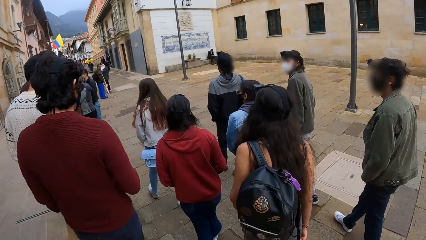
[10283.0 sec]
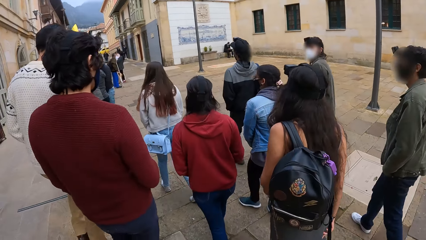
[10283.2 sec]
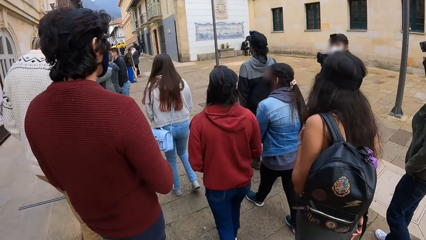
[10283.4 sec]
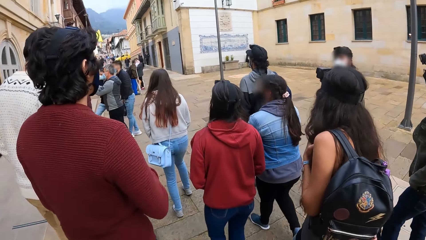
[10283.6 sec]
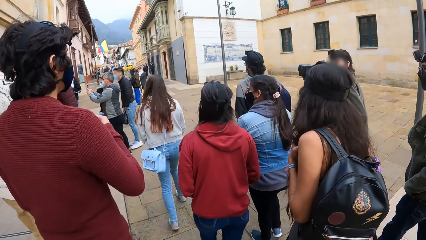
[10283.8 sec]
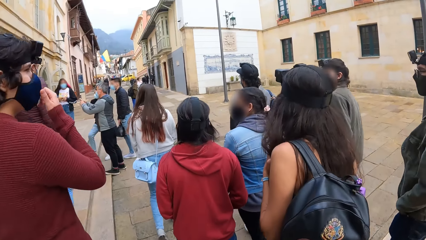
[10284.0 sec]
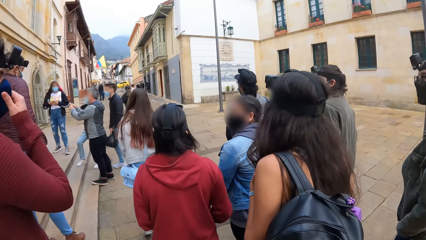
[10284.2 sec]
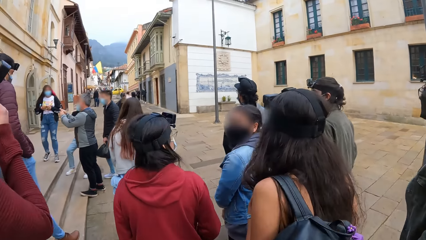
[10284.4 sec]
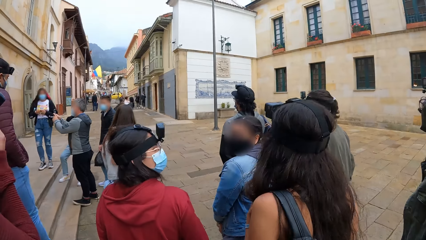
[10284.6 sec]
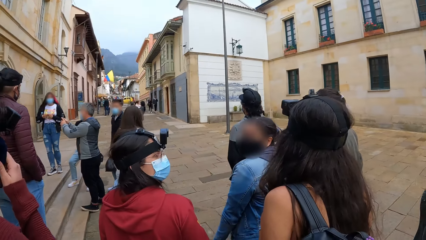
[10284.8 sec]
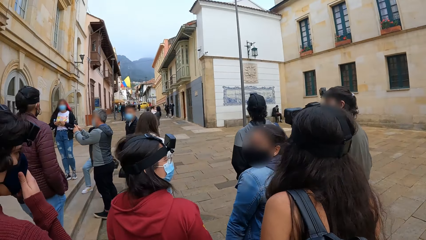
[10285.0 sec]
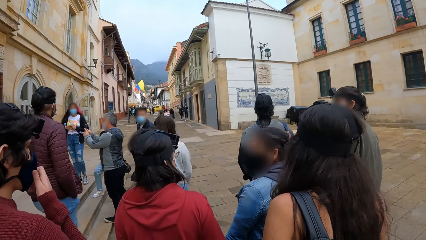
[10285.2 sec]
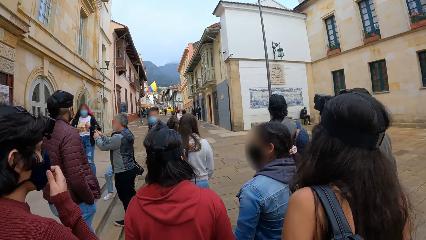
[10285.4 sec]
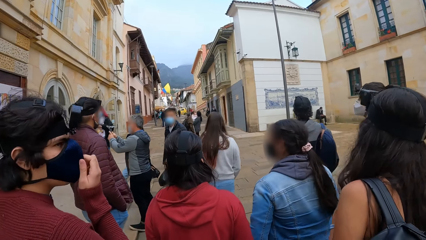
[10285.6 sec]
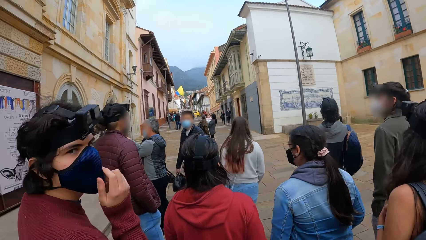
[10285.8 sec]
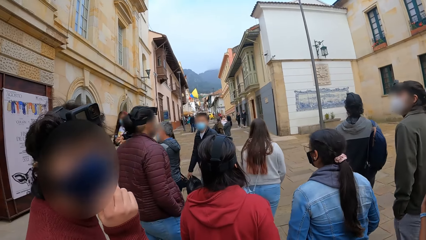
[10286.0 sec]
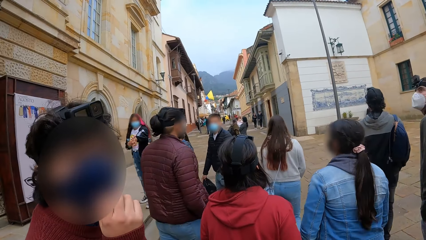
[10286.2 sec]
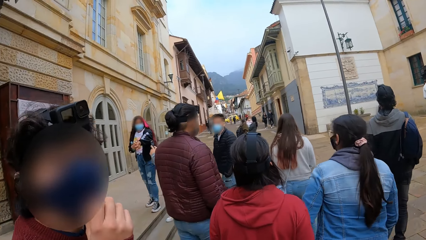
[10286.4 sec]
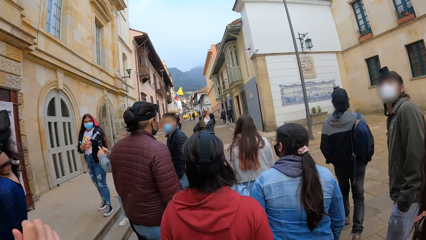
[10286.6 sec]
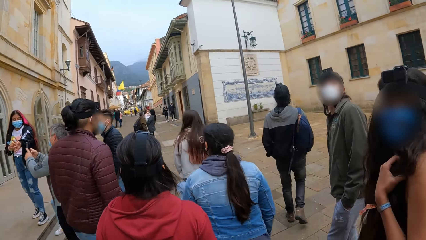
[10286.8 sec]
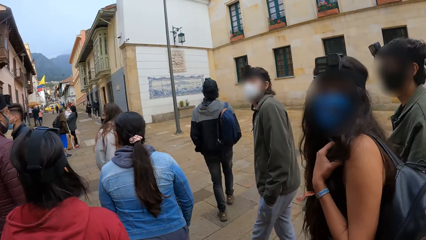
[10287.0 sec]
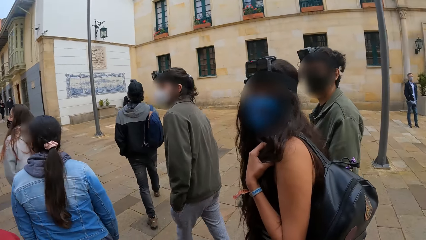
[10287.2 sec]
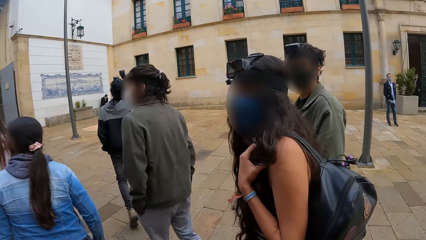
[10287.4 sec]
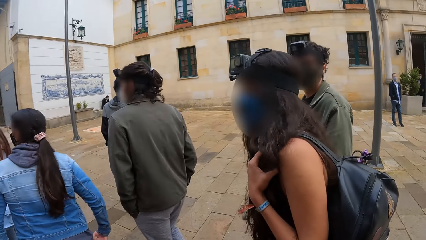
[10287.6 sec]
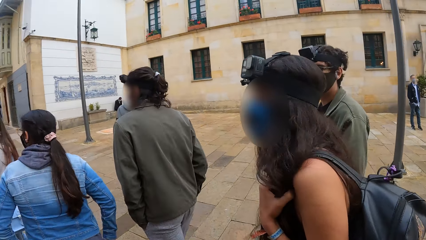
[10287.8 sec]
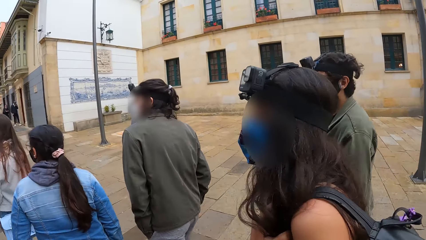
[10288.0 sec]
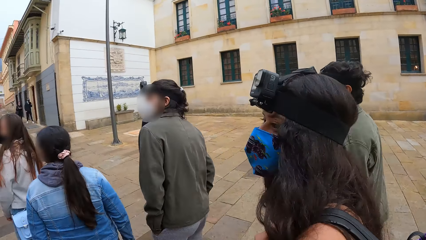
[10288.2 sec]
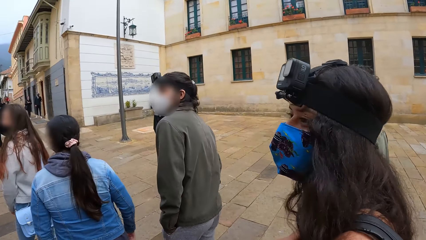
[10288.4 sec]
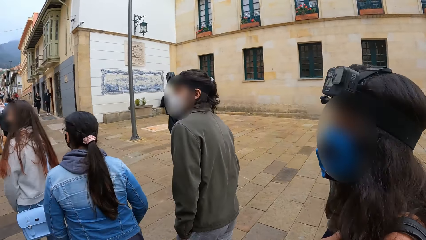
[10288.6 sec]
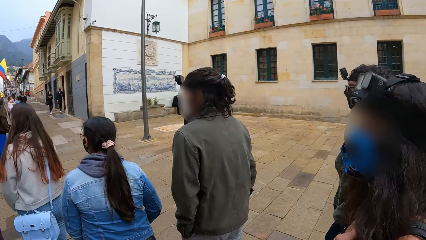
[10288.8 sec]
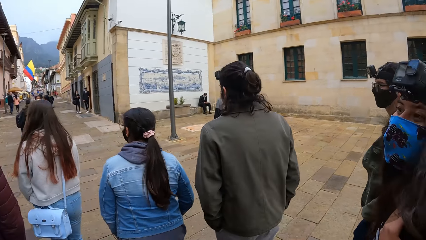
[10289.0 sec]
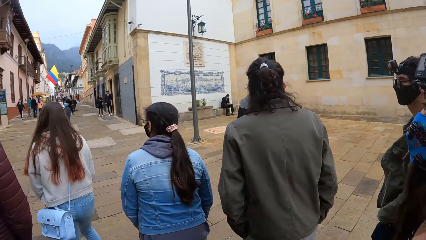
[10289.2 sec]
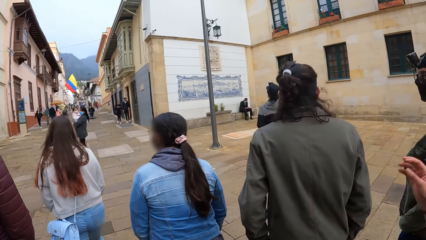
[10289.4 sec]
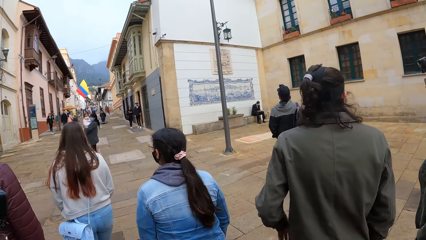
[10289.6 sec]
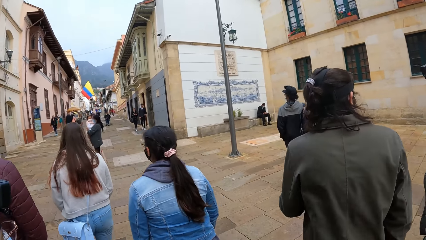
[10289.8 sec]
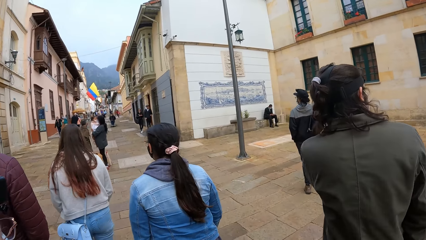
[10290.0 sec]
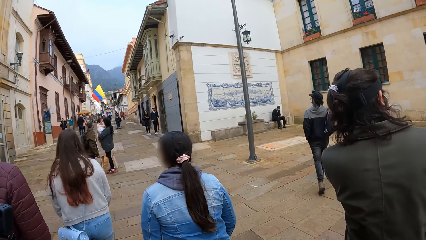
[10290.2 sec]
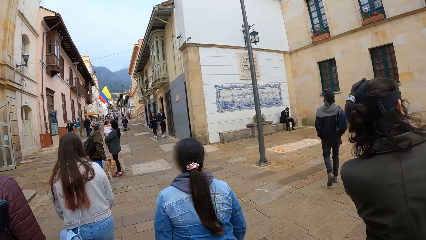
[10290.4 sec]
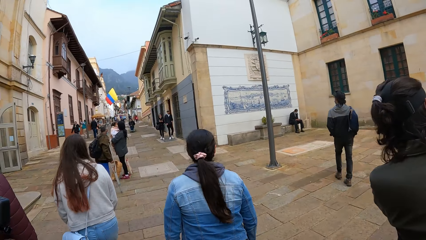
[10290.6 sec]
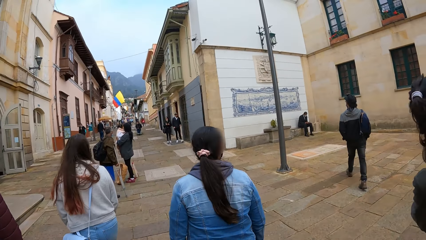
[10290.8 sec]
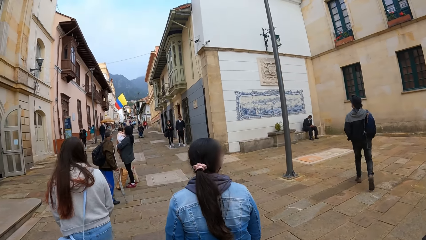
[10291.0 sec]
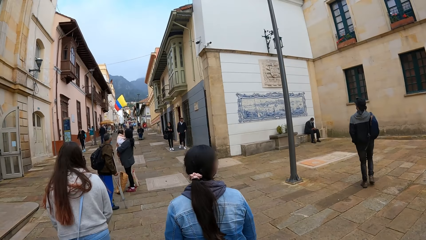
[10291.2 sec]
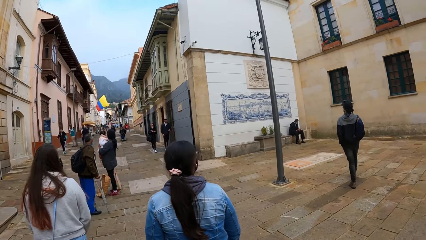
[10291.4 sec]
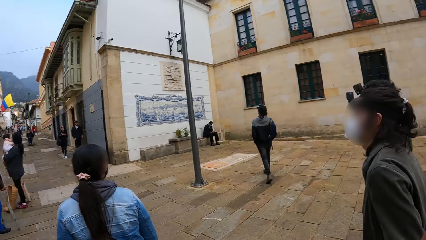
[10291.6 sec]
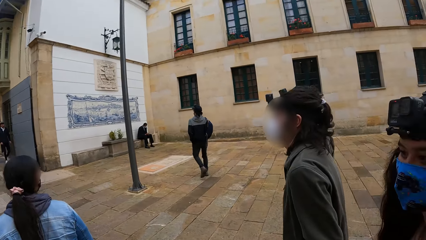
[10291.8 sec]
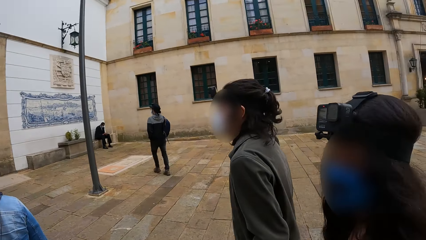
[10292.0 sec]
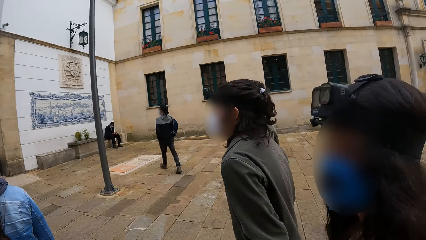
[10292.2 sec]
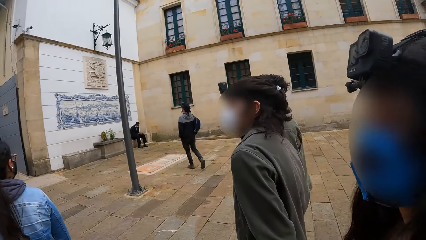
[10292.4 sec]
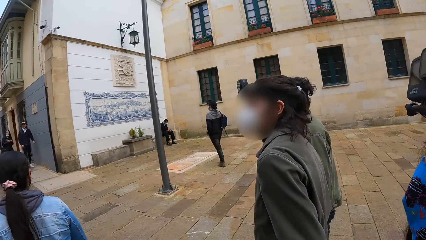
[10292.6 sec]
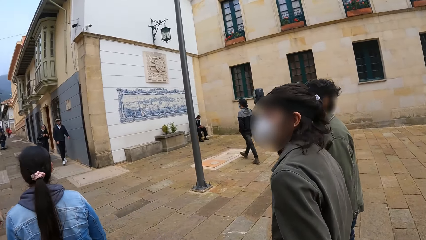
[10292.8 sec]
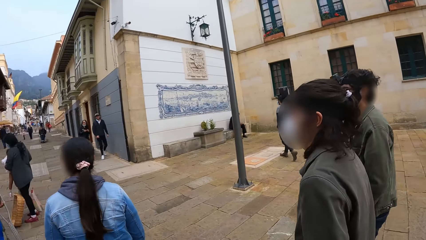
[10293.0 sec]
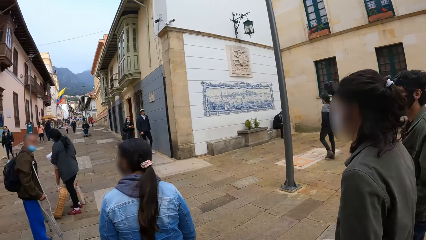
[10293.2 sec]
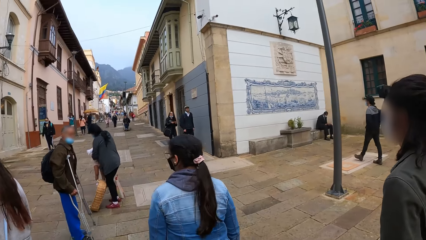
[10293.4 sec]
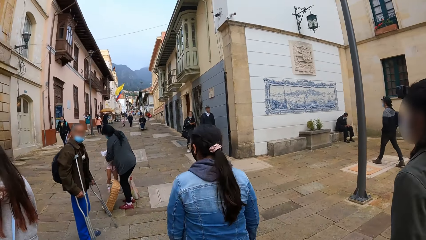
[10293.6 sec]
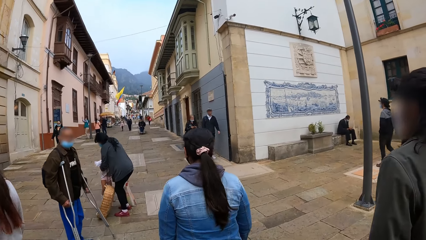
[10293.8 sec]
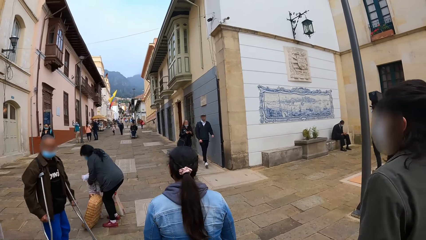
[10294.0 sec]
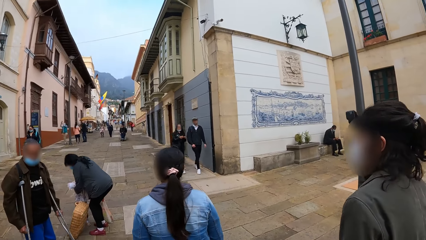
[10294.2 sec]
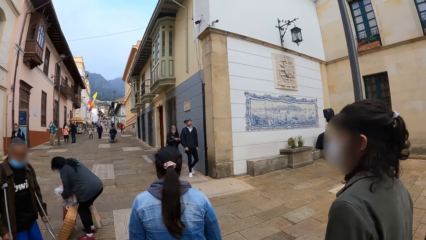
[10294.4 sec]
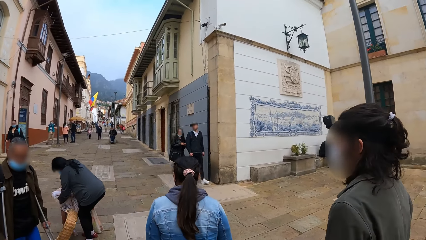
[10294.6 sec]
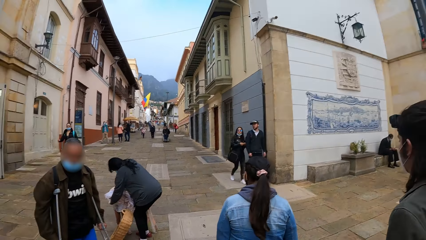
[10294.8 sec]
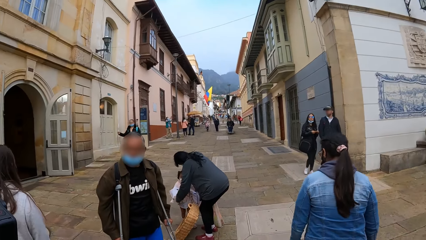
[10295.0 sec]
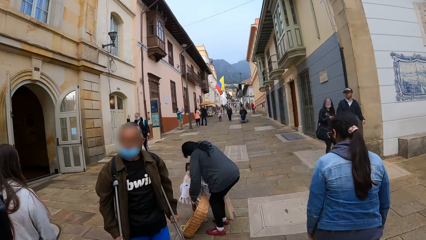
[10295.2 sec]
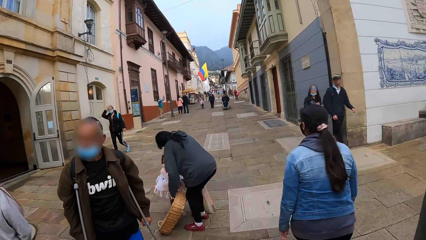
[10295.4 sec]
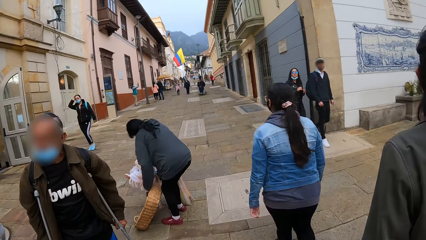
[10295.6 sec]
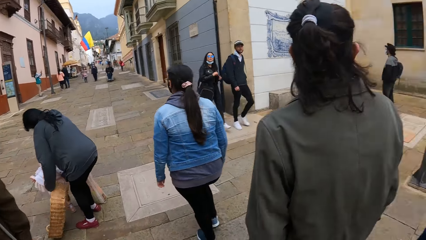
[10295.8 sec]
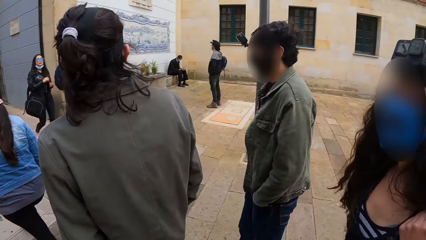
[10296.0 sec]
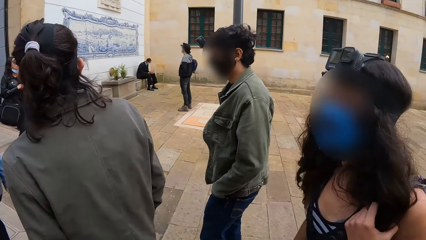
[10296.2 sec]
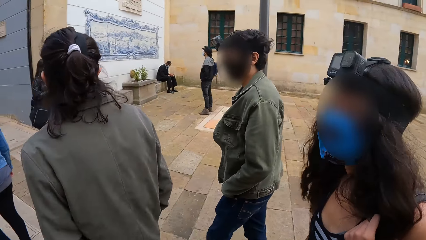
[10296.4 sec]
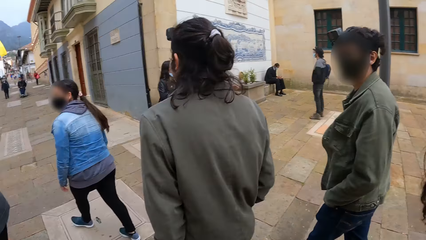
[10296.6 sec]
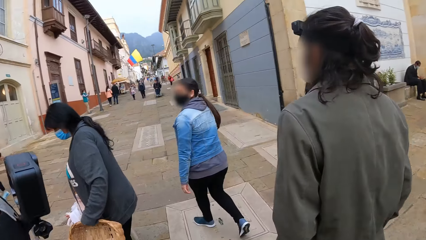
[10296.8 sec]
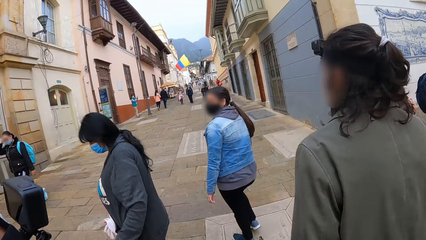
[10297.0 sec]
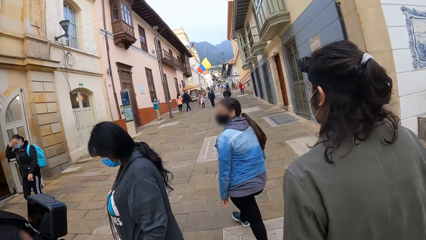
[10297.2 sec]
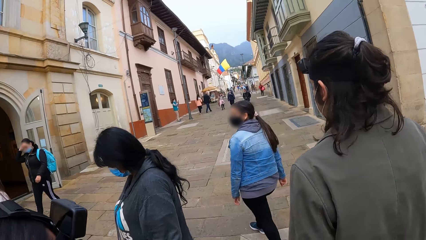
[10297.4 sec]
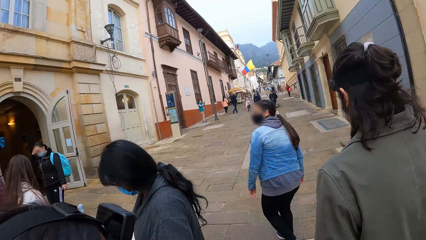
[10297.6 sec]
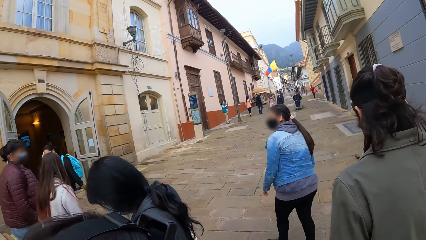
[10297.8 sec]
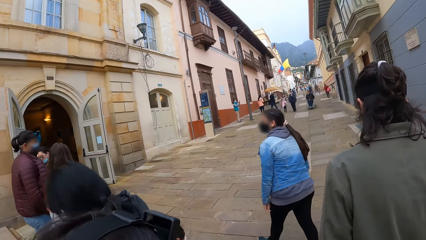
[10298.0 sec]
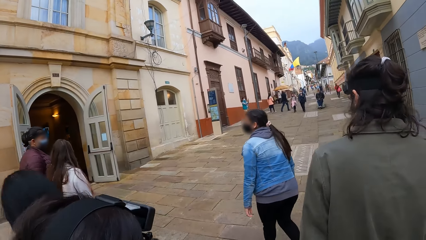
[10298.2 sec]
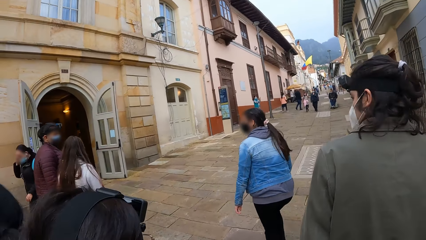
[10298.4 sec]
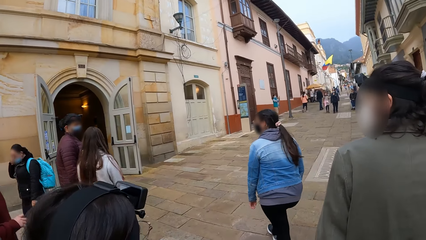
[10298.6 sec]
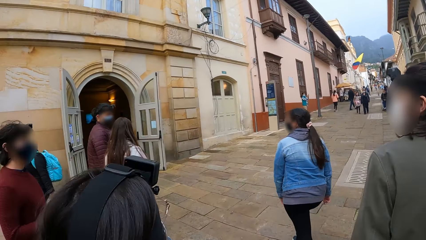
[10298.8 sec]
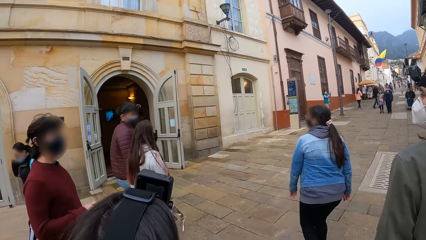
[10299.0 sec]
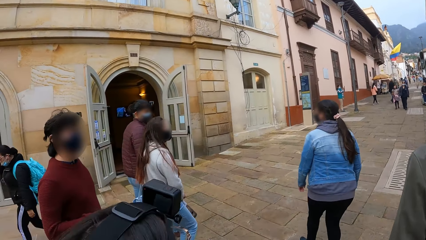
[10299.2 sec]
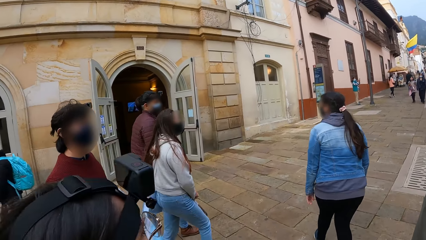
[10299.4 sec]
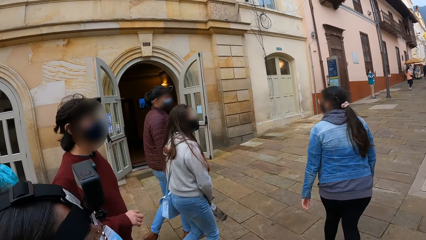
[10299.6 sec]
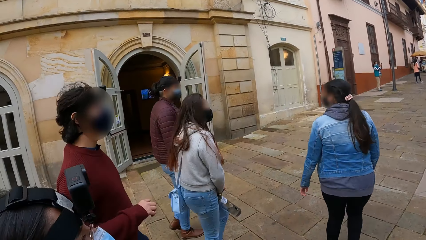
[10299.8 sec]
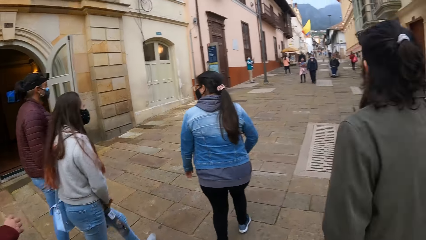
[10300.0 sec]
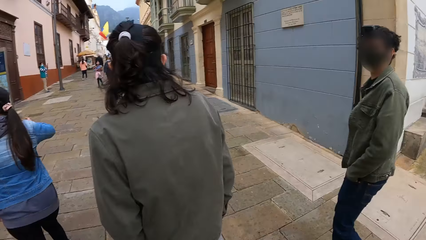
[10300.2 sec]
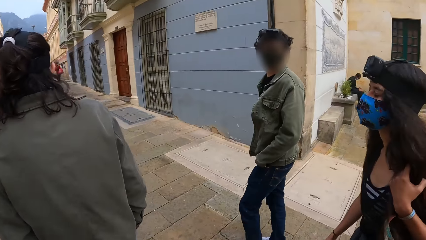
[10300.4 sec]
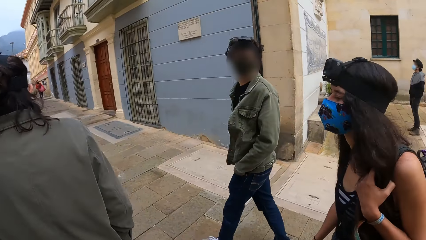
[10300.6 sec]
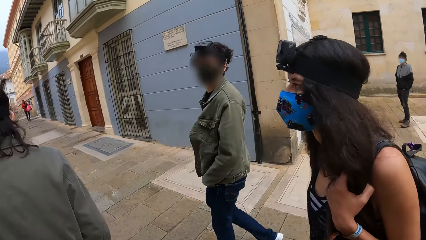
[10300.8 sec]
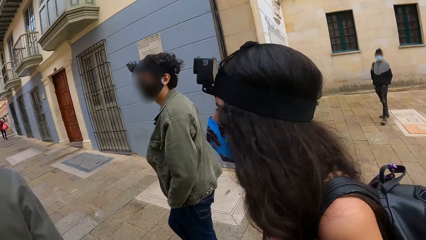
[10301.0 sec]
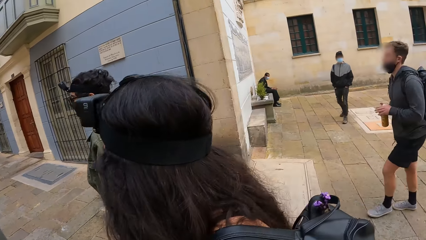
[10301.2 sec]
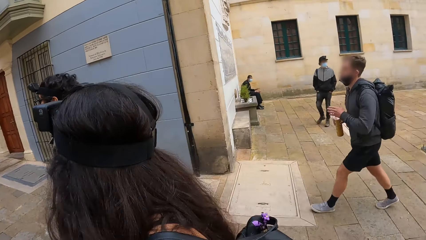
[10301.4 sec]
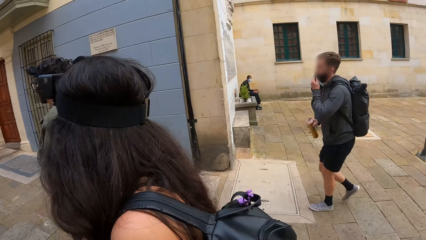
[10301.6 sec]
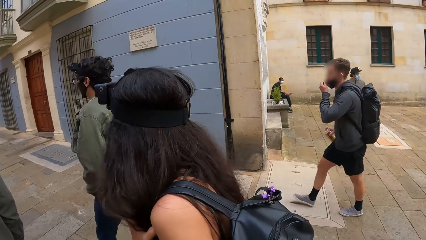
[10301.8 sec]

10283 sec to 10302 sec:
A man adjusts his face mask with his right hand. The man interacts with the camera wearer. The camera wearer walks around on the street. Another man and a woman interact with the camera wearer. A group of people walk past the camera wearer and the group of people.
